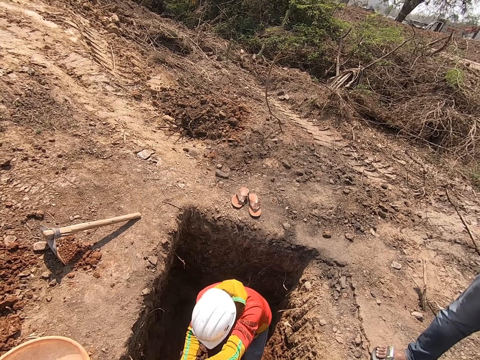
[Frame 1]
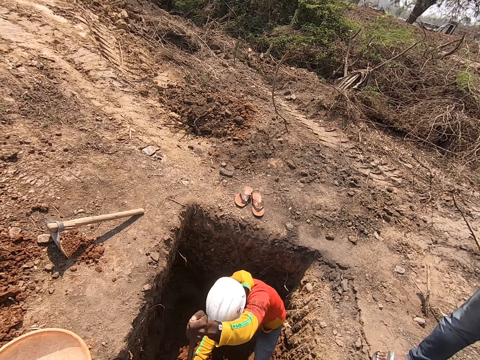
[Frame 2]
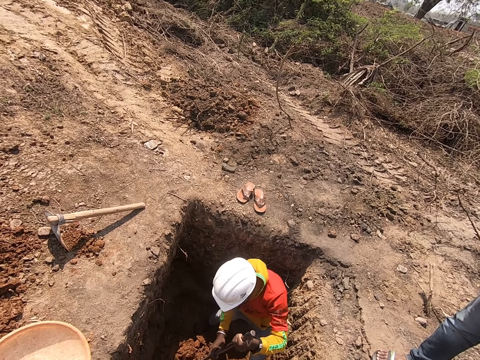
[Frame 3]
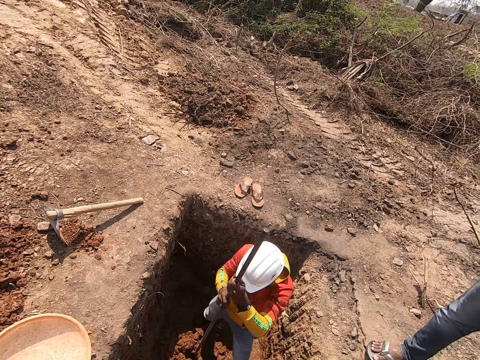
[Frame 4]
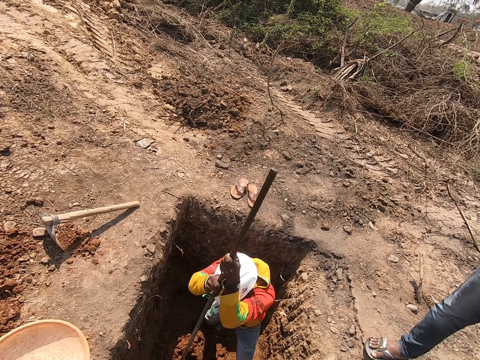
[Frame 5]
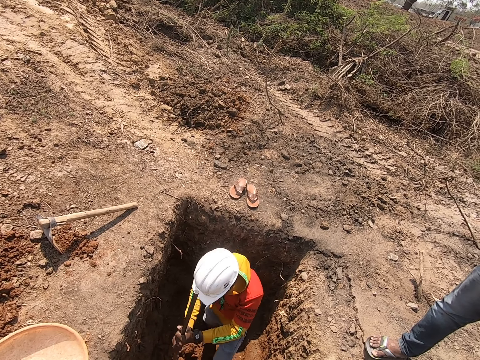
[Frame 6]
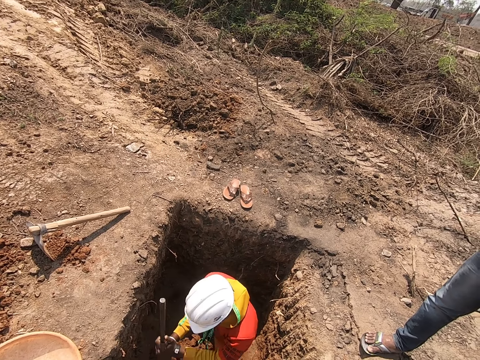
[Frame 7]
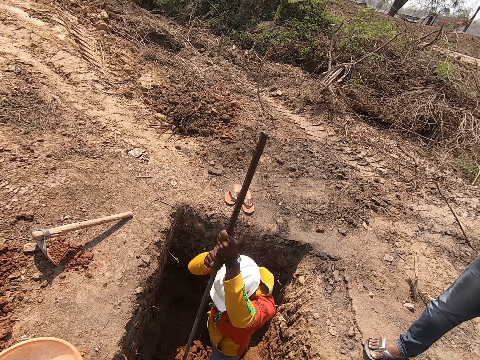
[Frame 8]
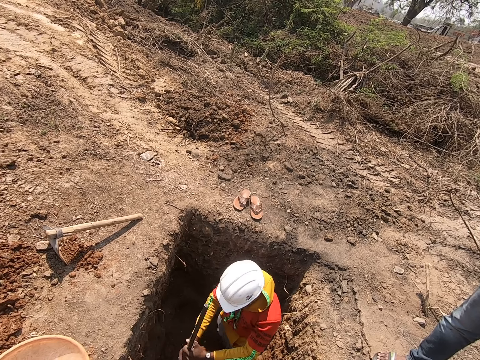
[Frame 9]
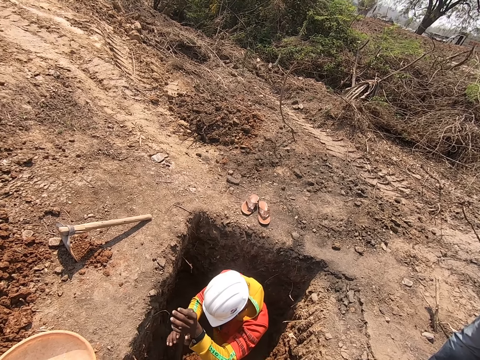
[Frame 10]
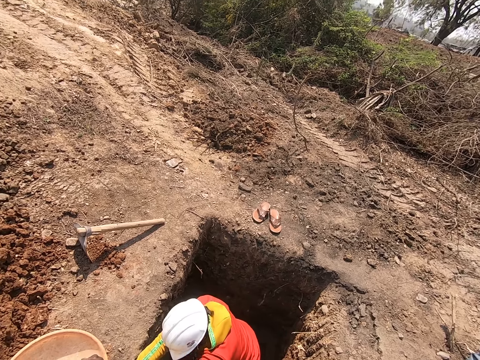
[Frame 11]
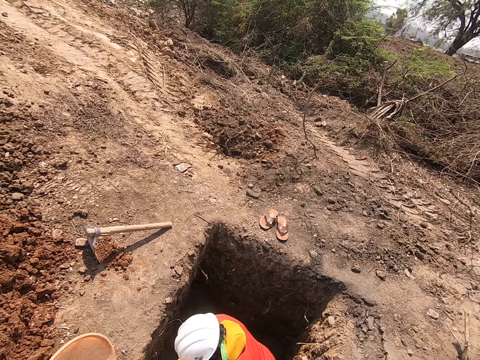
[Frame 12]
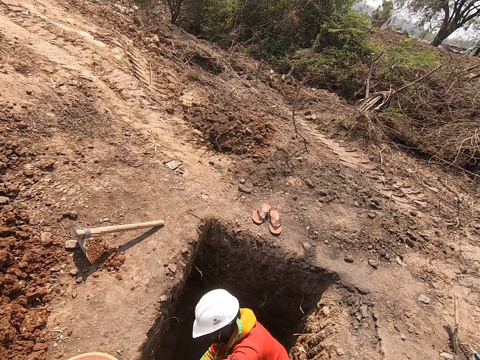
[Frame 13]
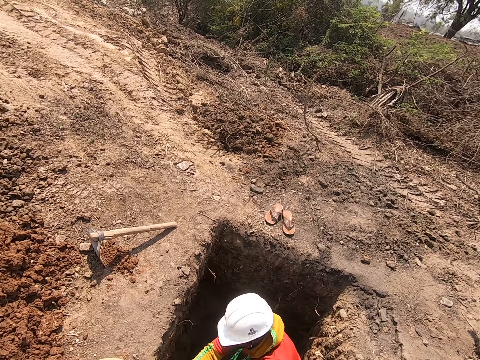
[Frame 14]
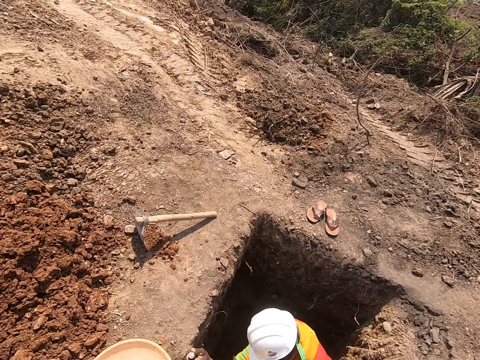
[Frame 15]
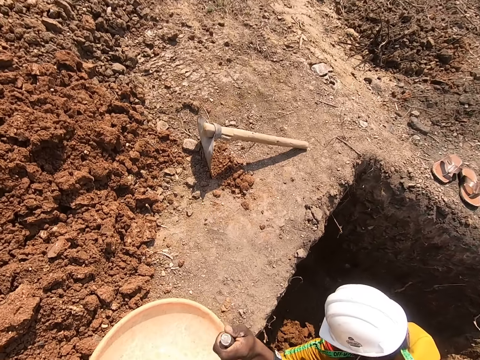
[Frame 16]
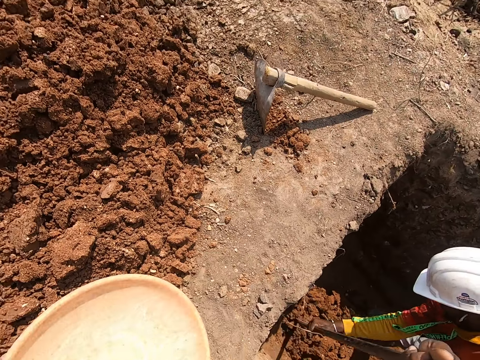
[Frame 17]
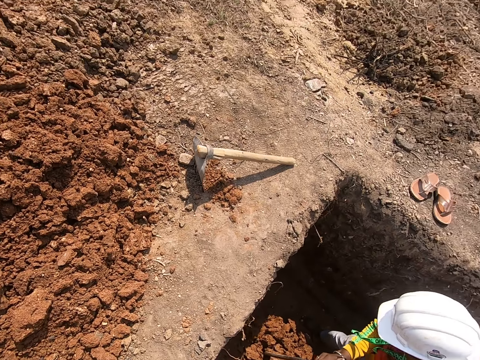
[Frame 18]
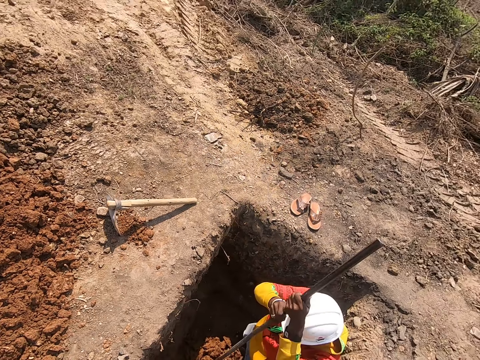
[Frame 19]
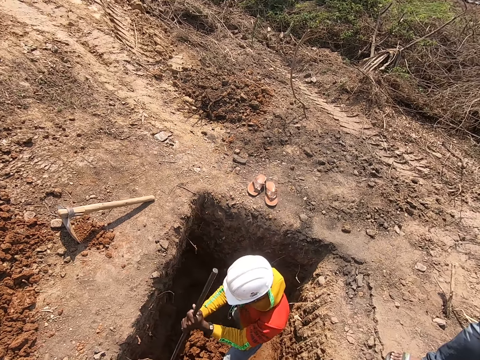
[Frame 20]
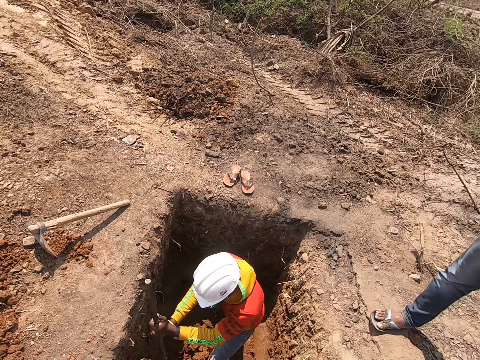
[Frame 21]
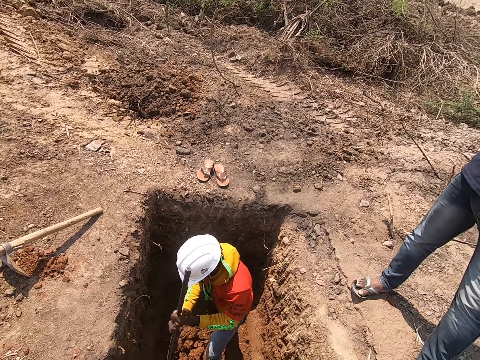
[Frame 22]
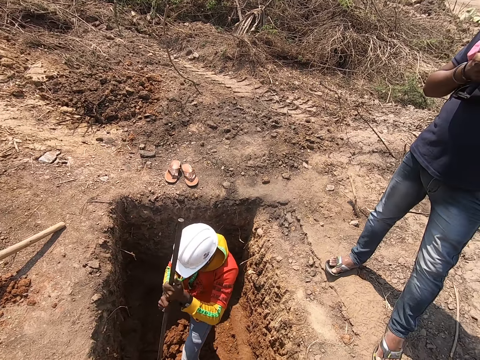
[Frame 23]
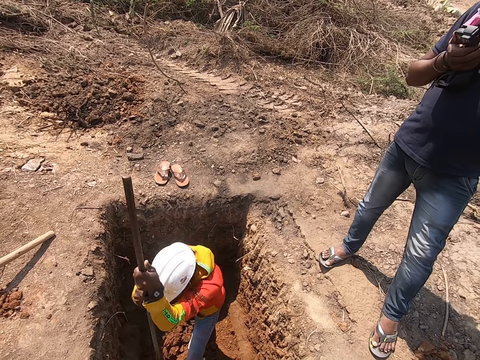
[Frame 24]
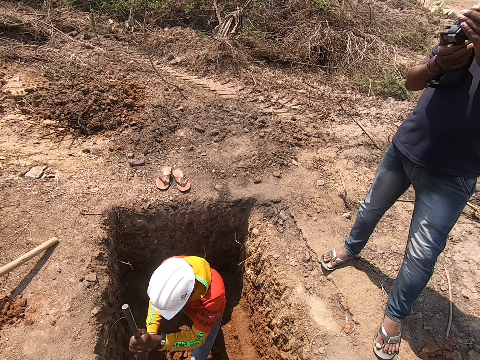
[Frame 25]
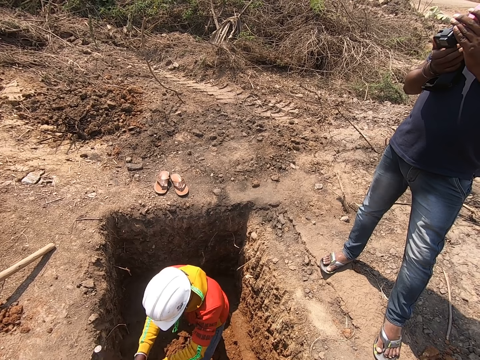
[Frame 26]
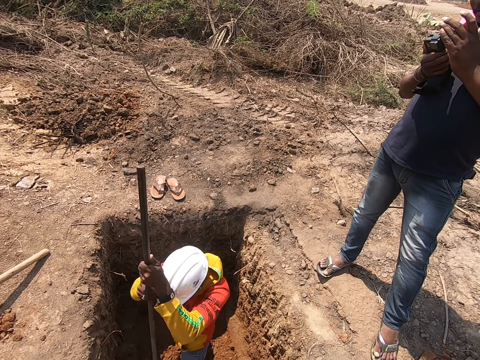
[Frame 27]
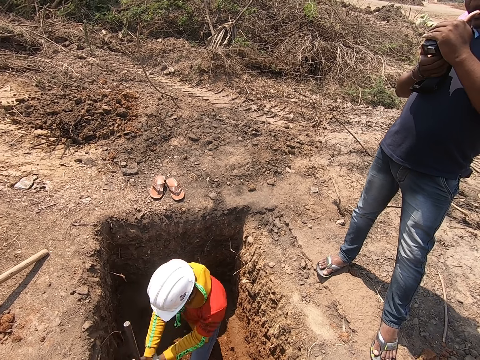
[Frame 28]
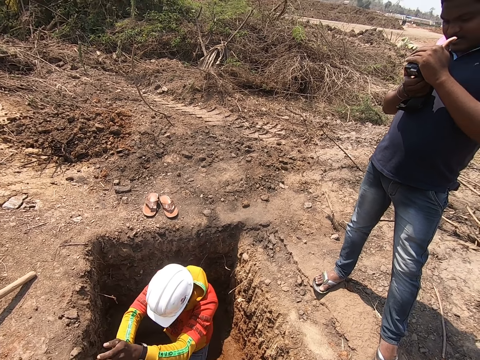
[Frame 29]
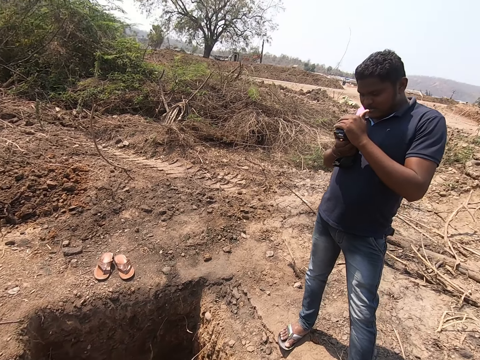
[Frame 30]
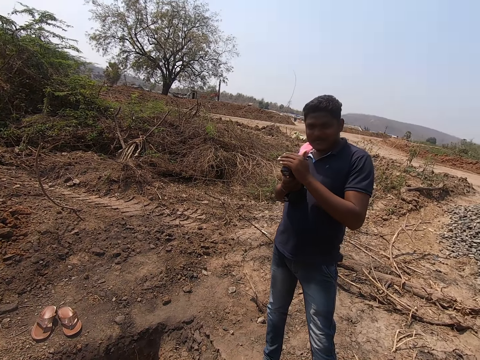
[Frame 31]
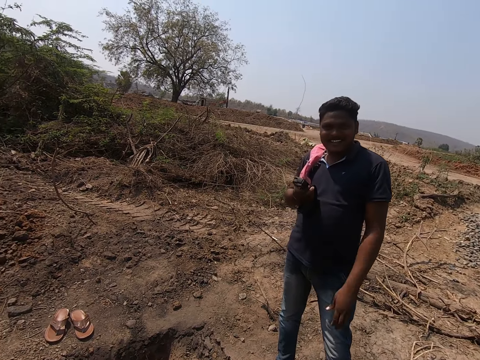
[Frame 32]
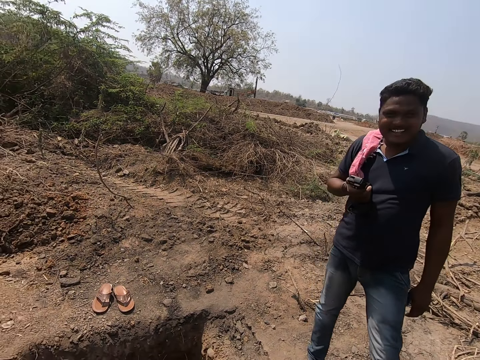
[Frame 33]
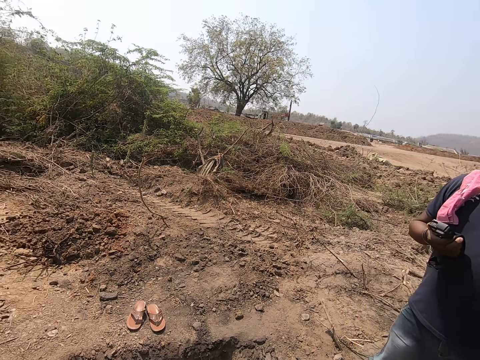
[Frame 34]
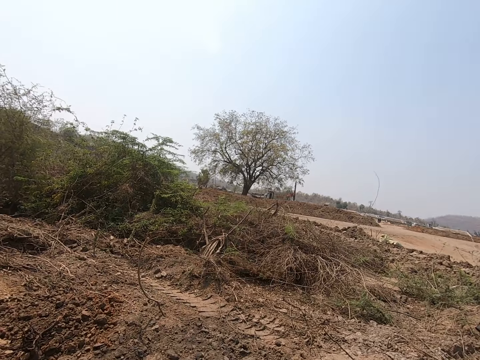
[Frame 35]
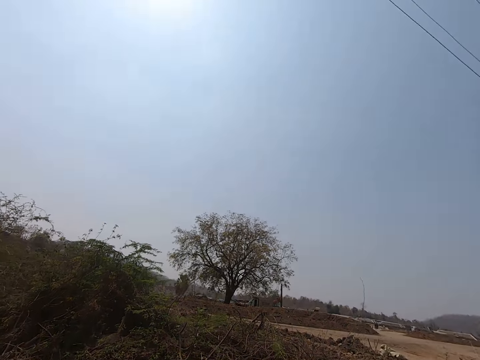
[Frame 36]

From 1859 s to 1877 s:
A man hits the ground with the rod in his hands. The man digs the ground with the rod in his hands. The man hits the ground with the rod in his hands. The man digs the ground with the rod in his hands. The camera wearer picks the bucket. He moves a tray on the ground with his left hand. The man hits the ground with the rod in his hands. The man digs the ground with the rod in his hands. The man hits the ground with the rod in his hands. The man digs the ground with the rod in his hands. The man hits the ground with the rod in his hands. Another man operates a camera with his right hand. The camera wearer looks around. He converses with the other man.

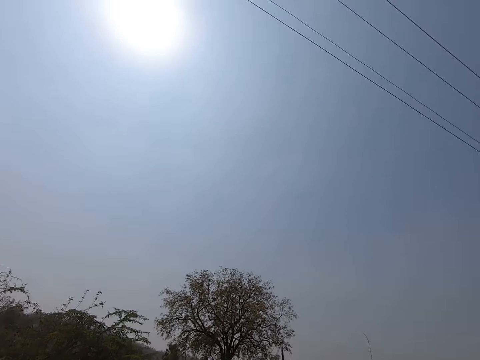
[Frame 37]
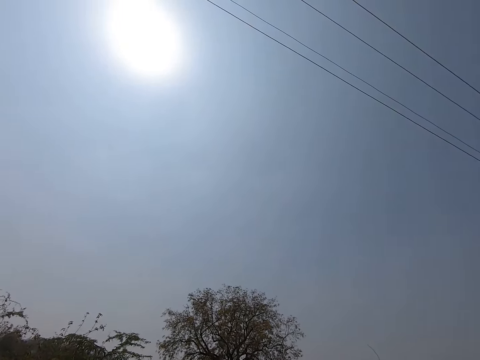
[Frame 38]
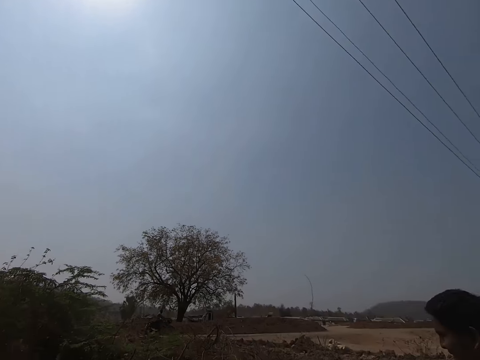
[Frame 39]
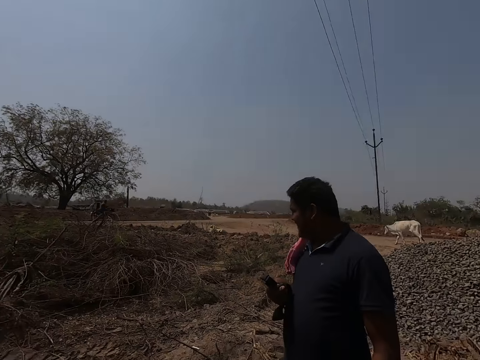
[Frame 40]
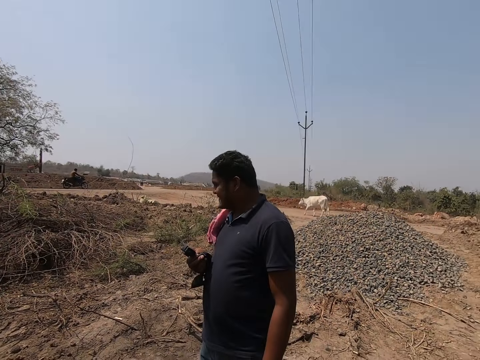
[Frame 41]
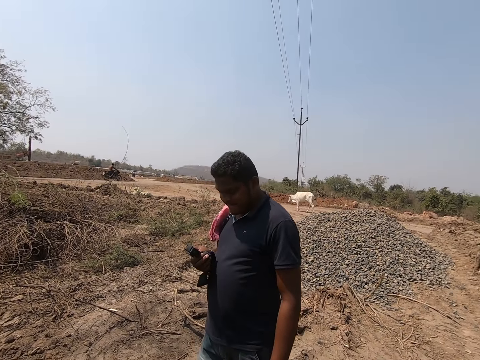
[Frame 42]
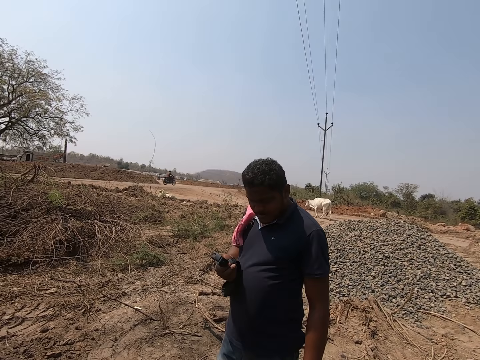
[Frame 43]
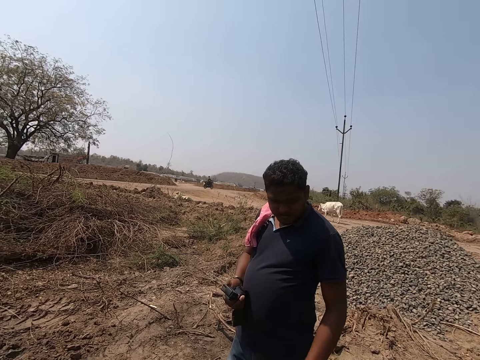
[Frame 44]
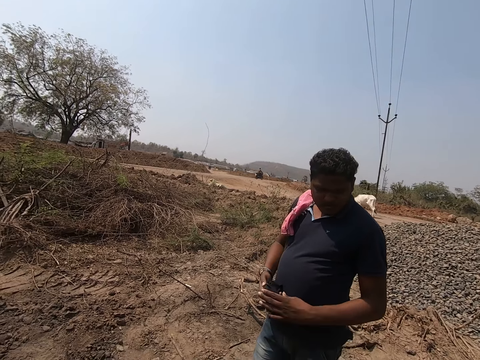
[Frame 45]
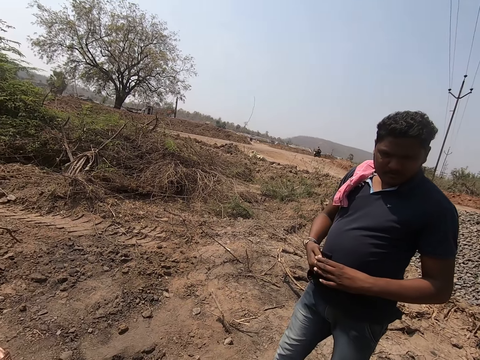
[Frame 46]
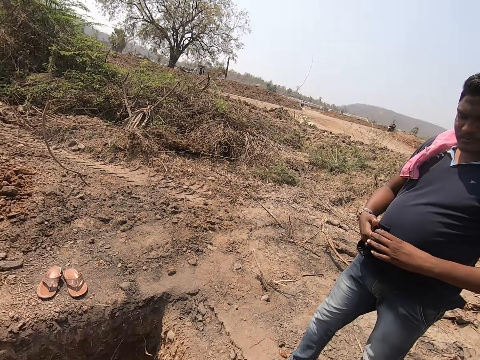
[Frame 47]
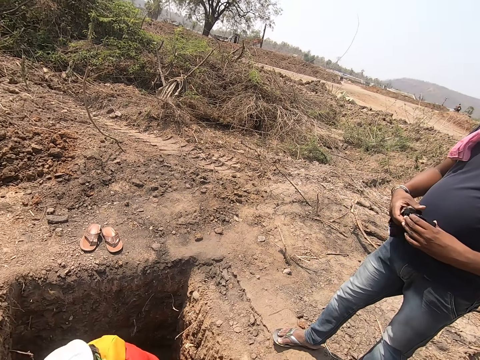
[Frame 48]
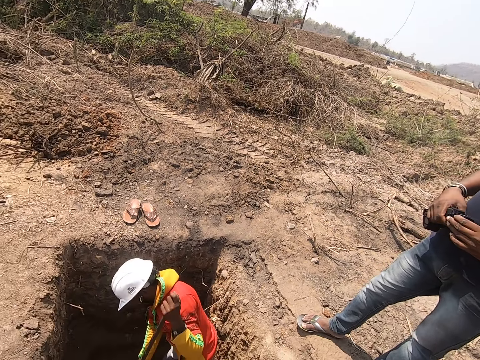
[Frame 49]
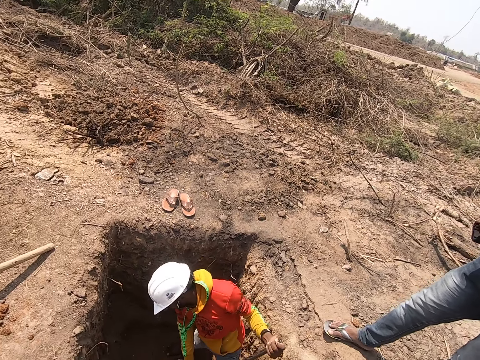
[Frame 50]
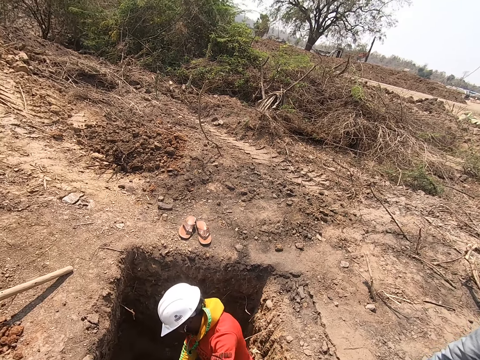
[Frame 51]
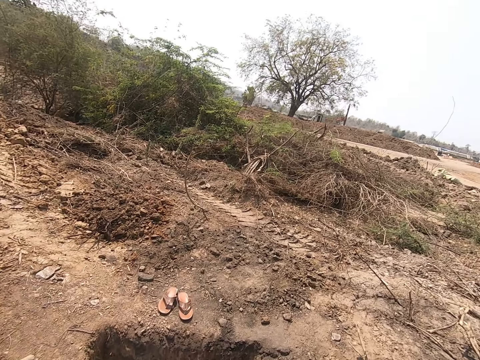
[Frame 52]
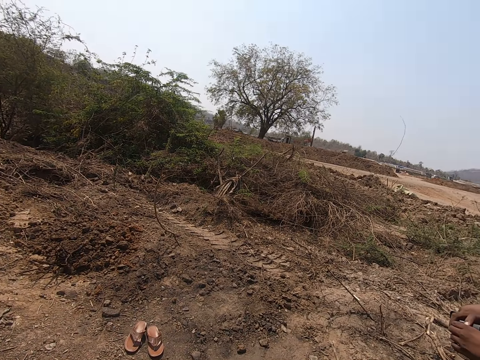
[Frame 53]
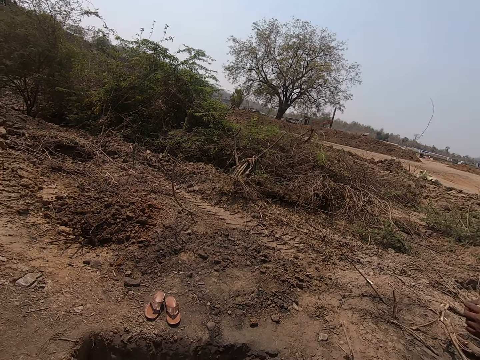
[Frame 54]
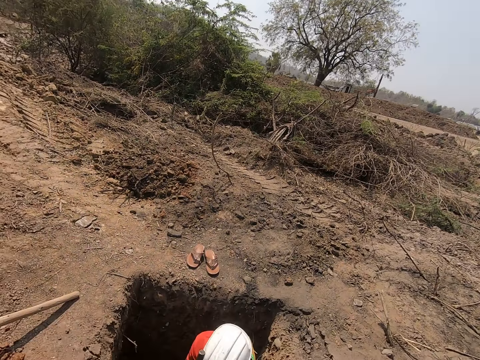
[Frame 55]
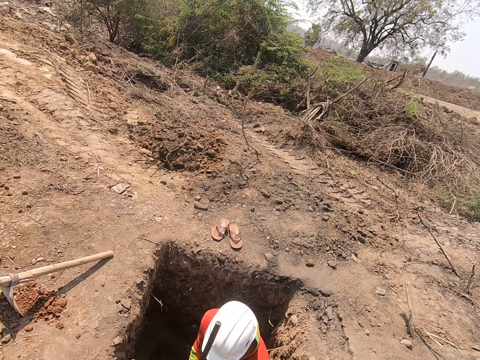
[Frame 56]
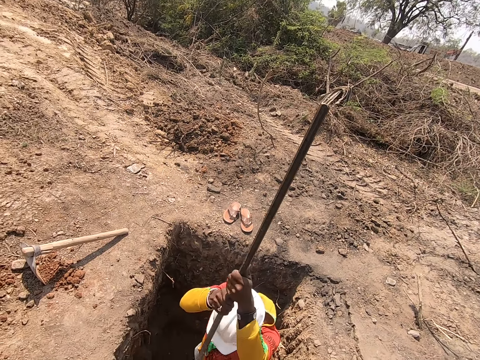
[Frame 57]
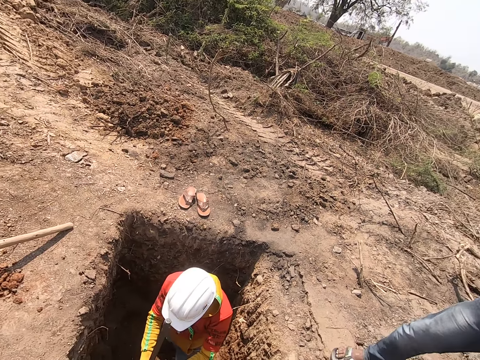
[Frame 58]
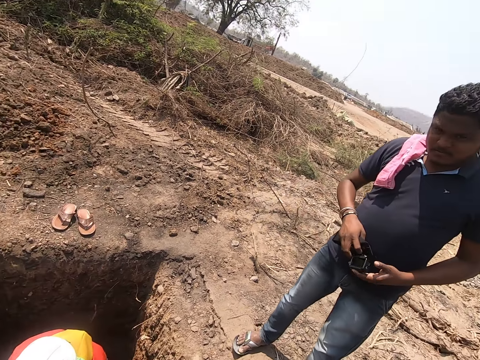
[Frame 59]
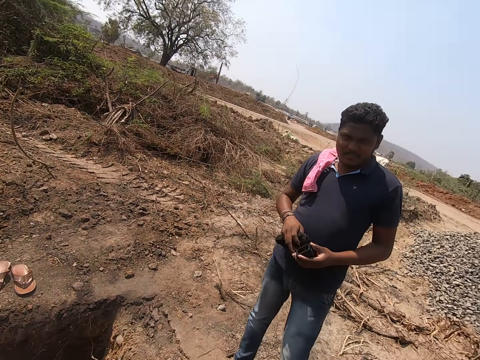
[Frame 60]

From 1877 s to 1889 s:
A bike rides past the camera wearer. A cow walks along the road. A man holds the camera with both hands. Another man hits the ground with the rod in his hands.
